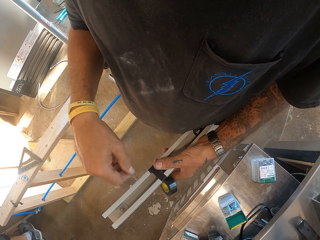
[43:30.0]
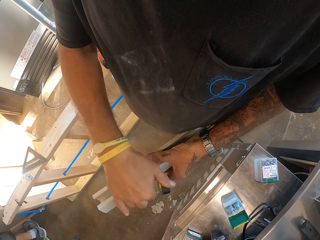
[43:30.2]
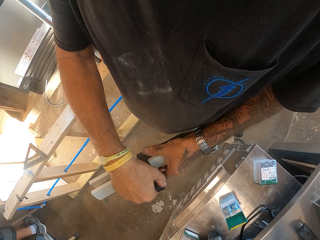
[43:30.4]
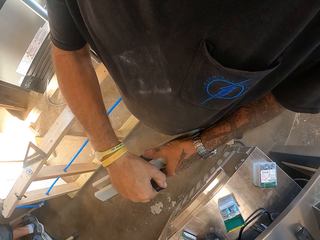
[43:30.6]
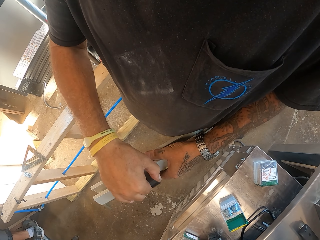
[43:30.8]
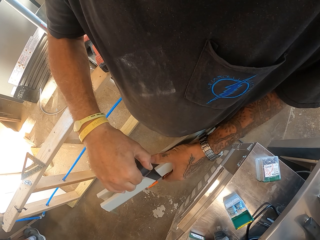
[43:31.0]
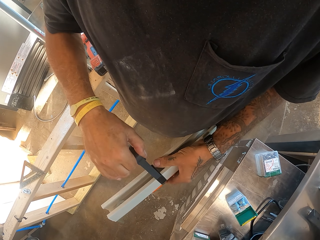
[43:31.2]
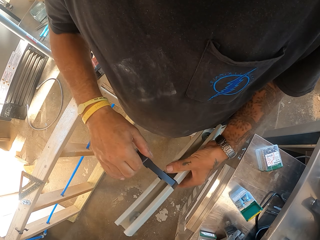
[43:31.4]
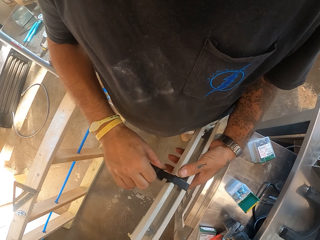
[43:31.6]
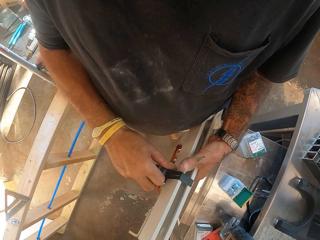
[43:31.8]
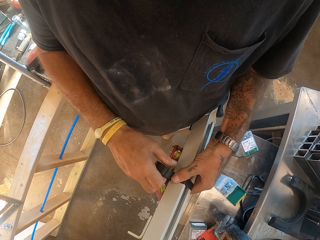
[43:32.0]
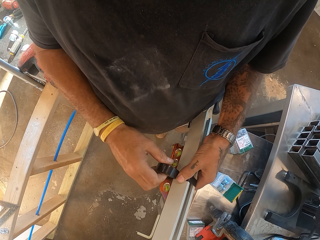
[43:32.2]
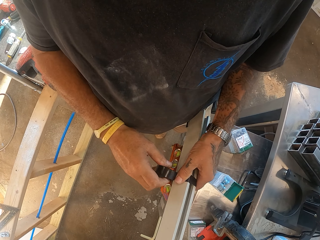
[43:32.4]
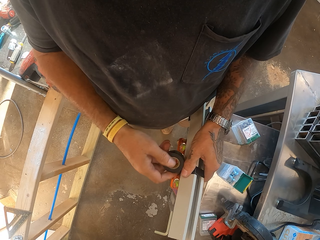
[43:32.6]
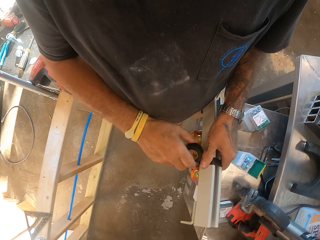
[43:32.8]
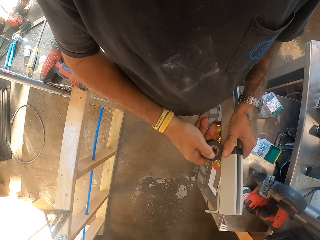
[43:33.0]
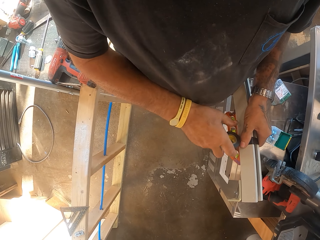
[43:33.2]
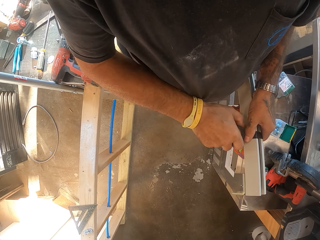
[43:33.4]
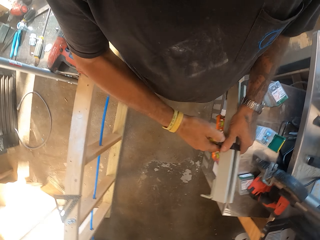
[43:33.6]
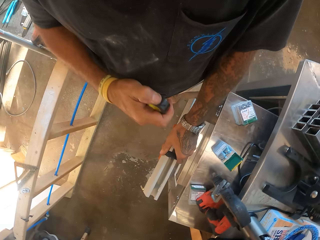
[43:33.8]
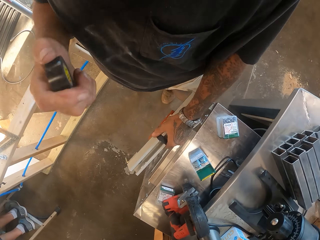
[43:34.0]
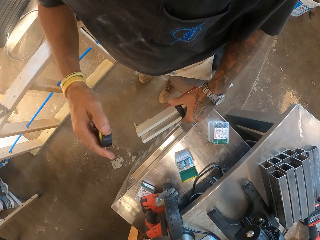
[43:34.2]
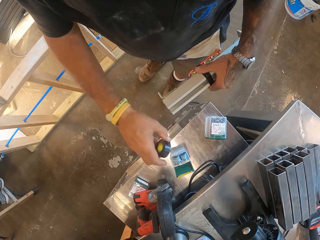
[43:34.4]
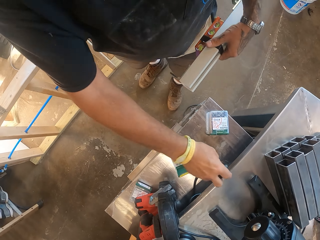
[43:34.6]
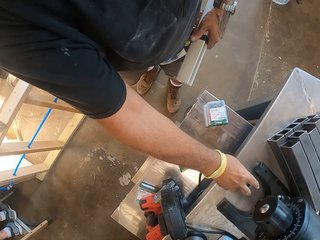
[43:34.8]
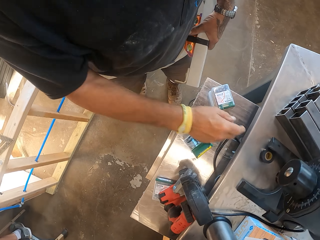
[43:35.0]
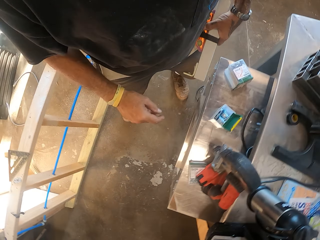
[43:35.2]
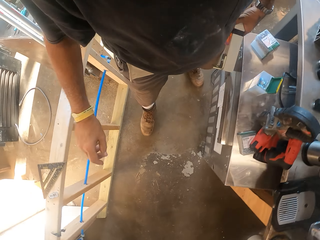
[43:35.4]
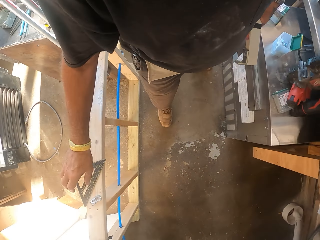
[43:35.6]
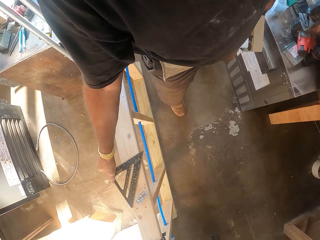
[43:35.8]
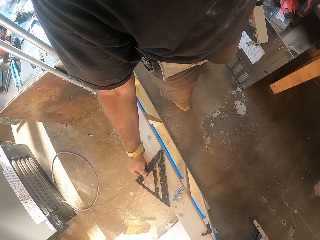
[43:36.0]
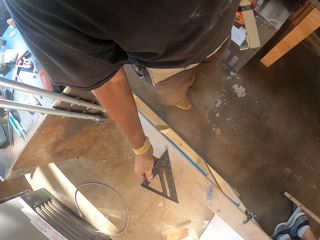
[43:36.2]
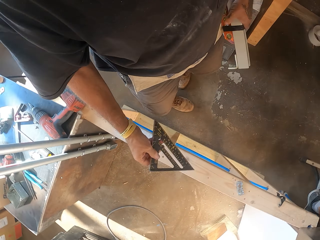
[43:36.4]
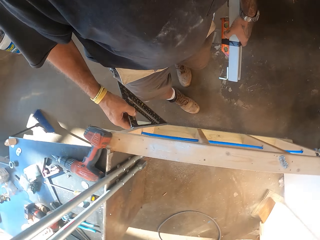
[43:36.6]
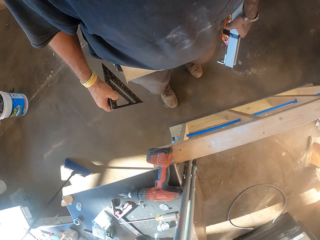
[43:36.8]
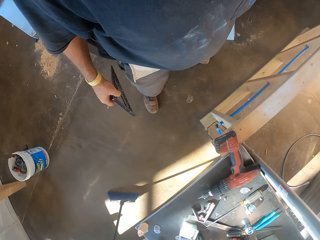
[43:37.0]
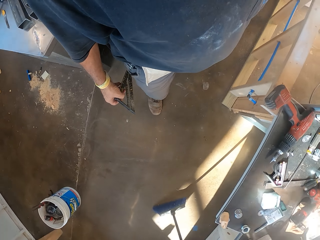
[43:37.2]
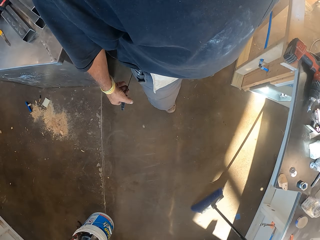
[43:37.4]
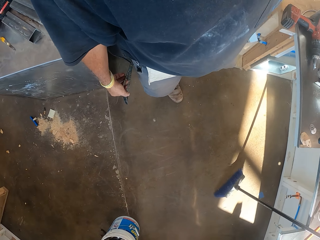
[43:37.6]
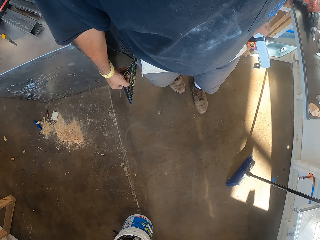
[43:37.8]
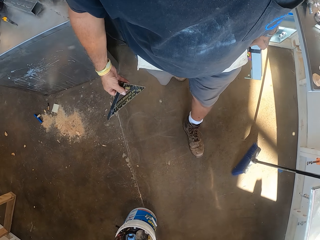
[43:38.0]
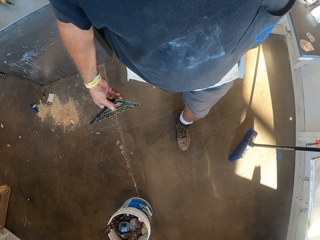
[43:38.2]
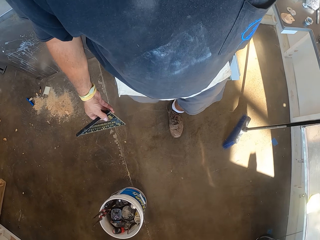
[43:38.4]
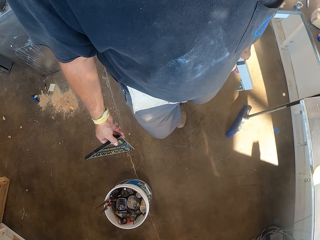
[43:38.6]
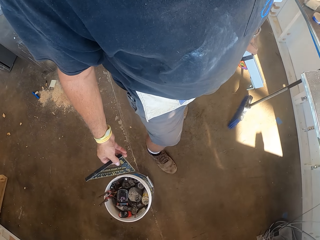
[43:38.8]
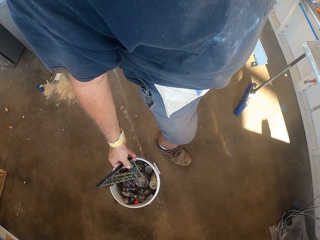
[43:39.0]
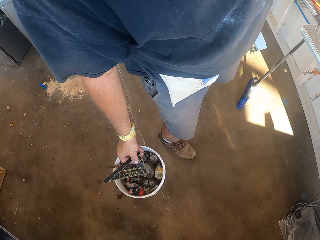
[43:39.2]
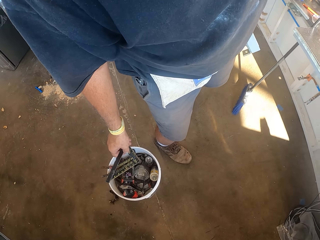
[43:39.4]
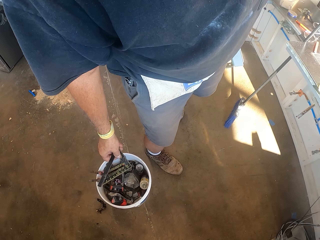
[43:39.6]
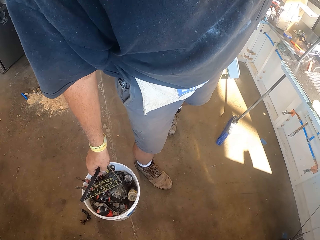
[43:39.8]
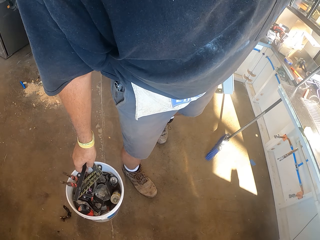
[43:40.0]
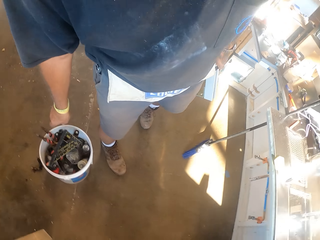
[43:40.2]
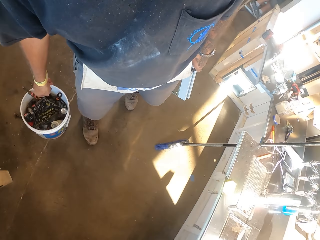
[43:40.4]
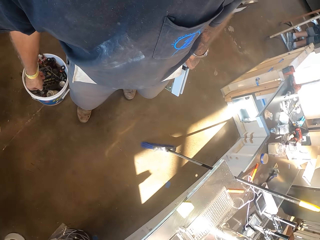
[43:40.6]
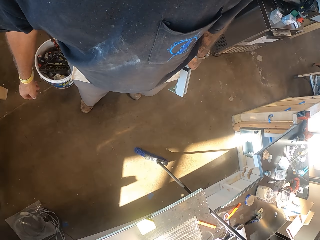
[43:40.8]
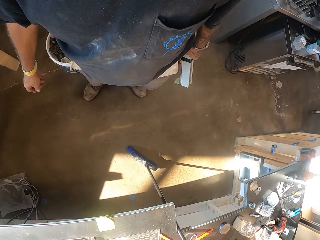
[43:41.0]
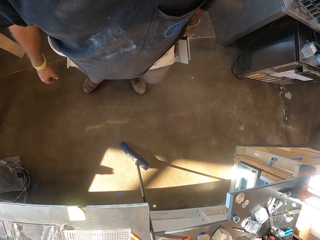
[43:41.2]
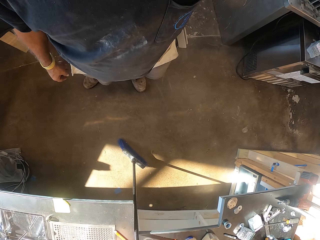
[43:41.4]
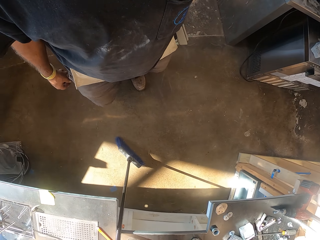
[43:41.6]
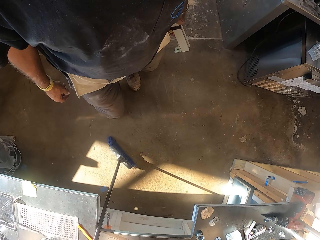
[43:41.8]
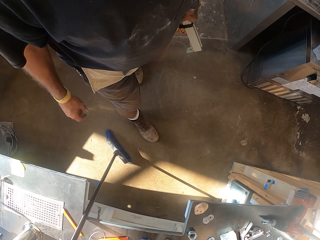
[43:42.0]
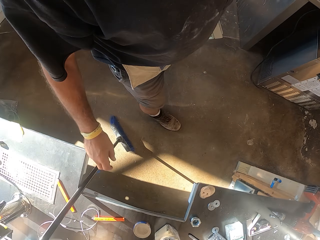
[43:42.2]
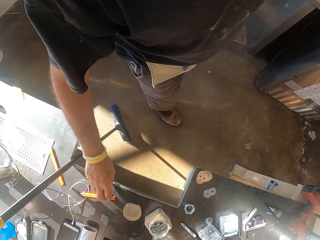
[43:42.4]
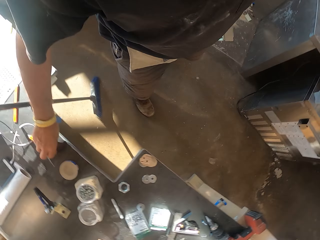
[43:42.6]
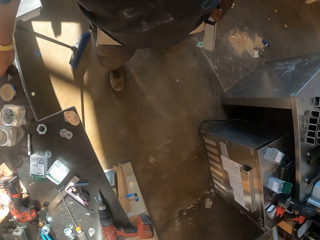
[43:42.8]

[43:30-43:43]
The camera wearer cuts the tape. They put the sellotape on the table. They pick up a square ruler. They turn around. They walk in the garage. They drop the ruler in the bucket. They turn around.

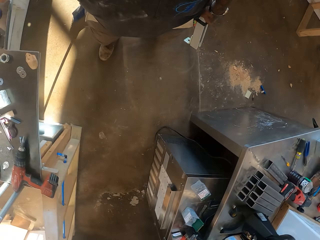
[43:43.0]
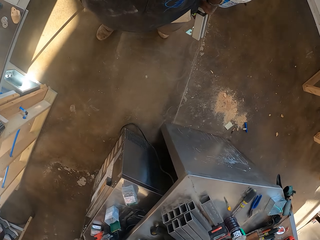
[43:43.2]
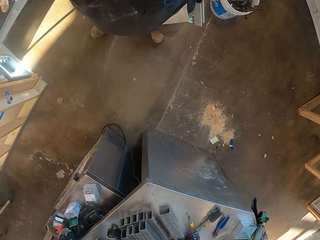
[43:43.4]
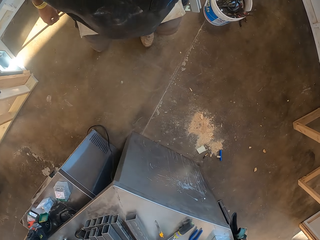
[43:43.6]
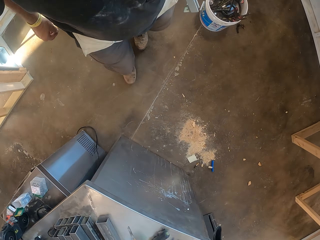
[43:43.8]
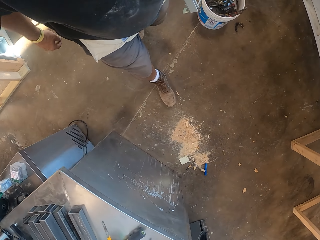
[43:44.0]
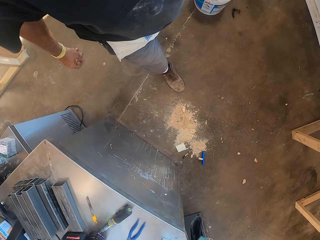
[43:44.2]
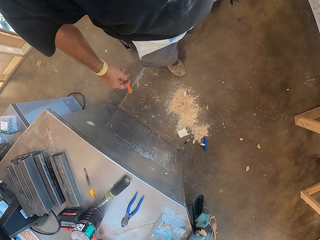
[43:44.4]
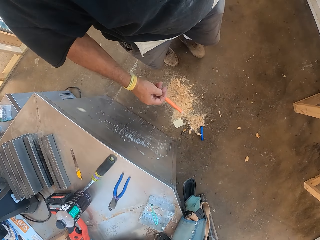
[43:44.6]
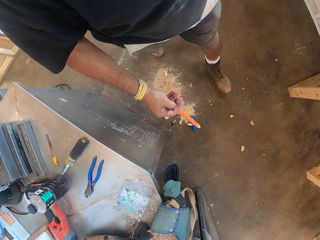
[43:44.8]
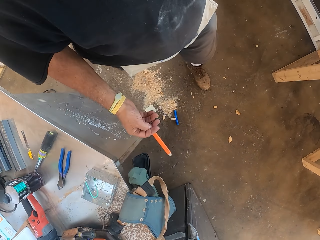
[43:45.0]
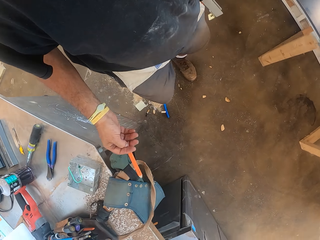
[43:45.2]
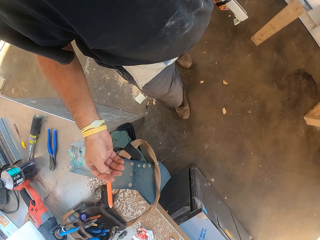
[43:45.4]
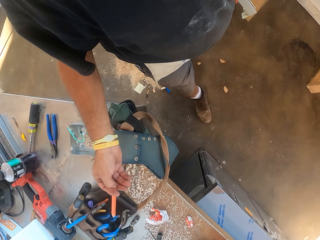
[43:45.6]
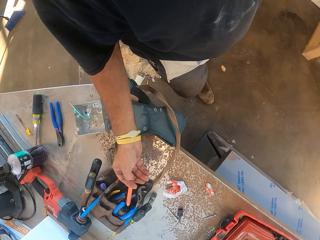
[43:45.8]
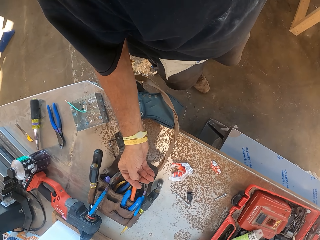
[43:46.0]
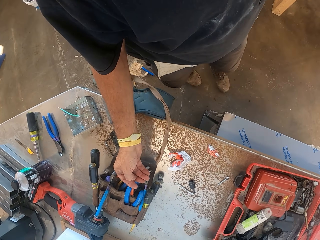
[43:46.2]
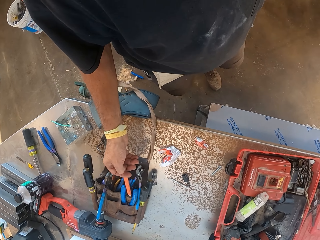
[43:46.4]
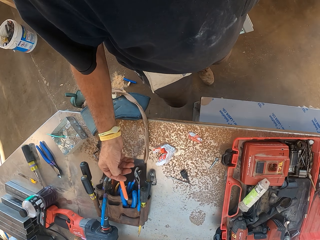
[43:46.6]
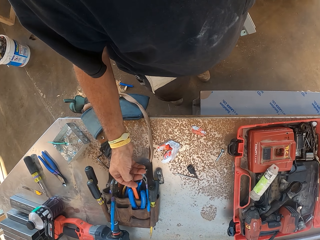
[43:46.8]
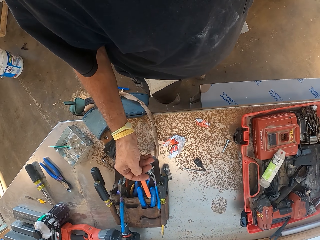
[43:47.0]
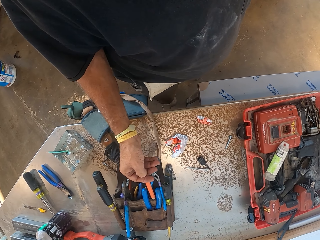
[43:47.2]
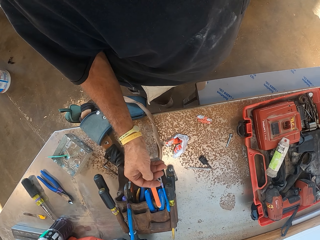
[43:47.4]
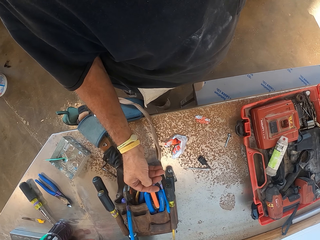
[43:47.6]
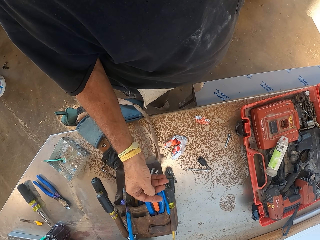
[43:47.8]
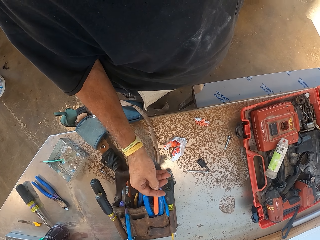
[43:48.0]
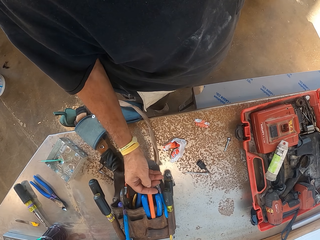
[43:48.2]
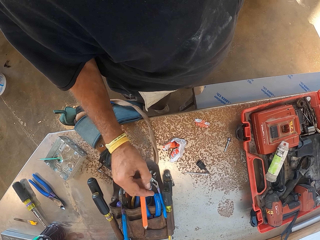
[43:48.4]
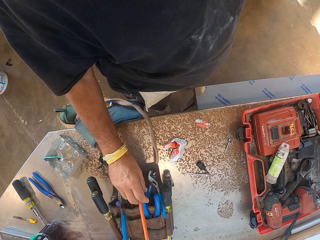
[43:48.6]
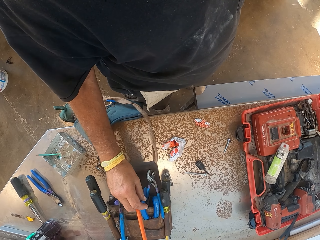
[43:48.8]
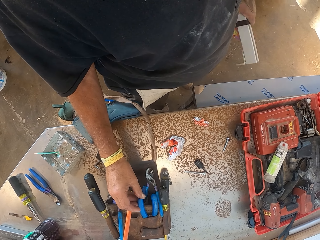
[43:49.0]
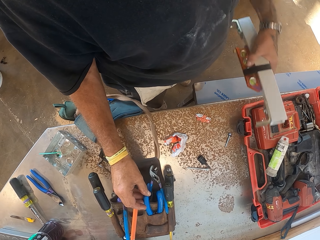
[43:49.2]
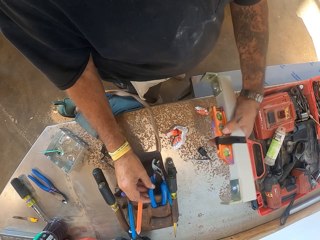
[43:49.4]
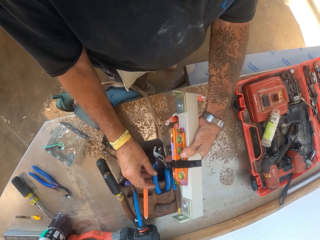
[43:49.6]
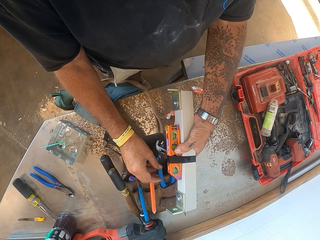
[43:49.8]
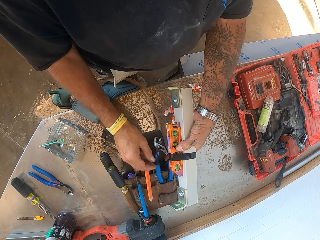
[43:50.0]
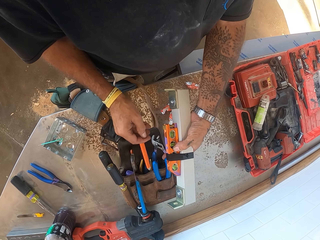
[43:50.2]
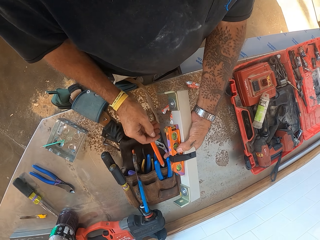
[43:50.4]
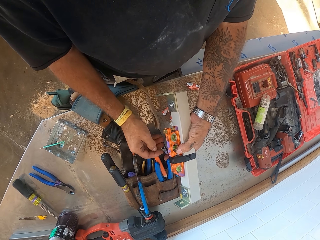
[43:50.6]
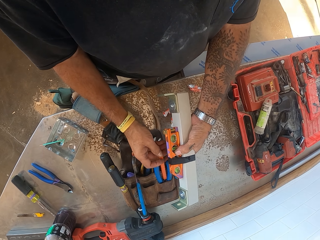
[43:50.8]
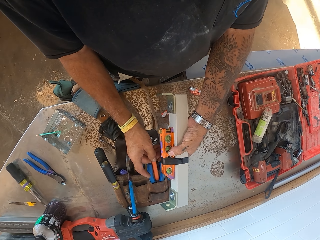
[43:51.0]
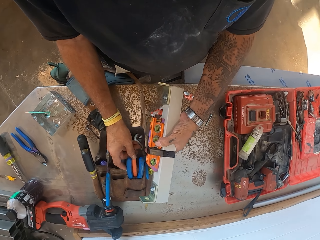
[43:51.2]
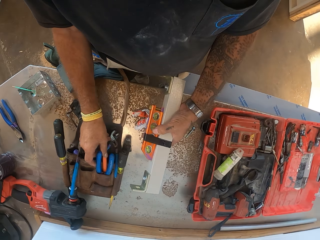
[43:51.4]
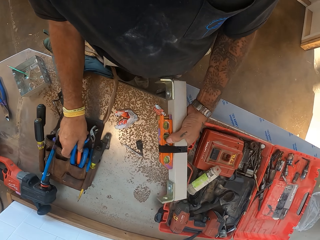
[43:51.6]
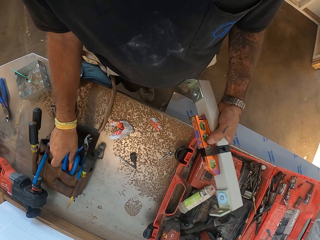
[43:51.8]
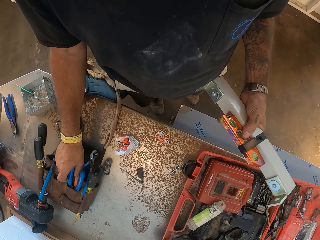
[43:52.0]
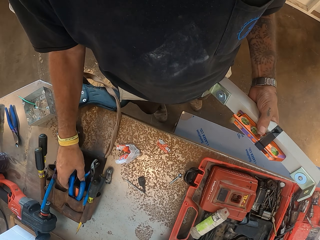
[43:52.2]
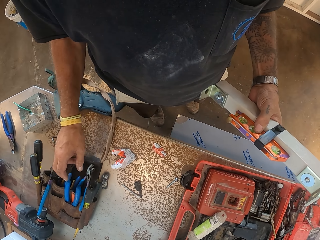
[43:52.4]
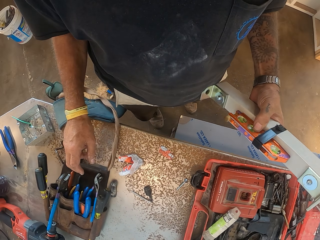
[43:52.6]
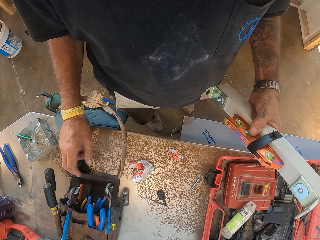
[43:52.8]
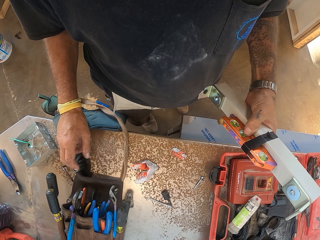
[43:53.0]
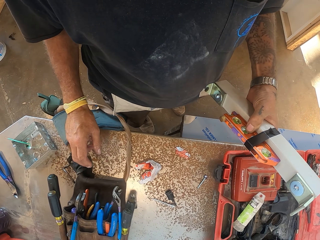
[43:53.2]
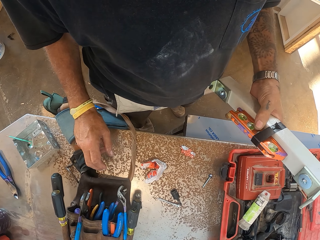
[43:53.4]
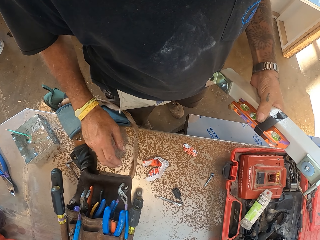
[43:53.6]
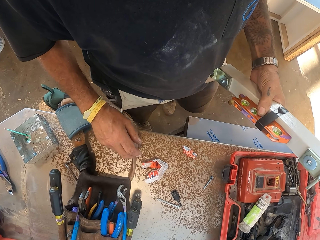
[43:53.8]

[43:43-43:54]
The camera wearer picks up a pen on the table. They walk in the workshop. They put the pen in the bag.
